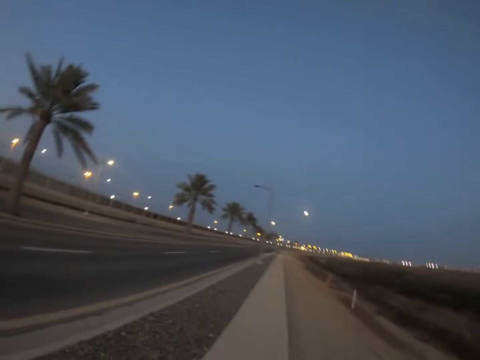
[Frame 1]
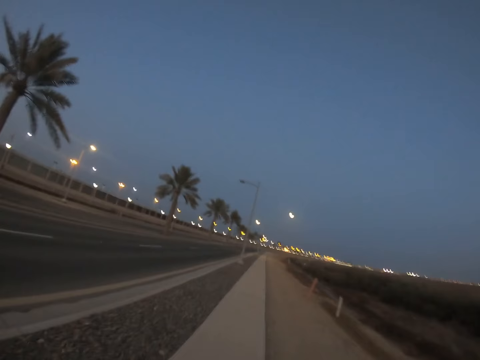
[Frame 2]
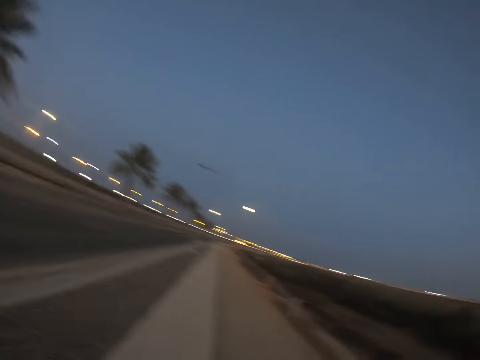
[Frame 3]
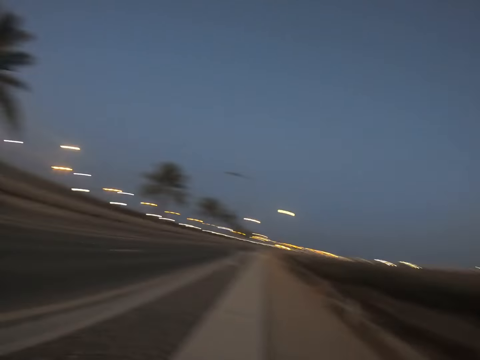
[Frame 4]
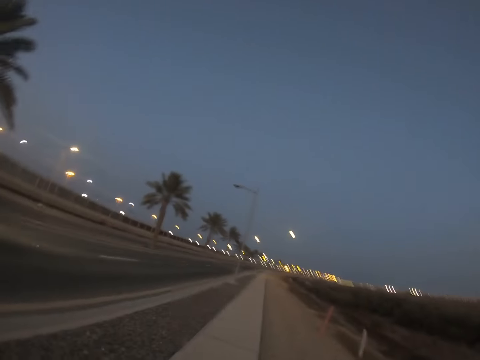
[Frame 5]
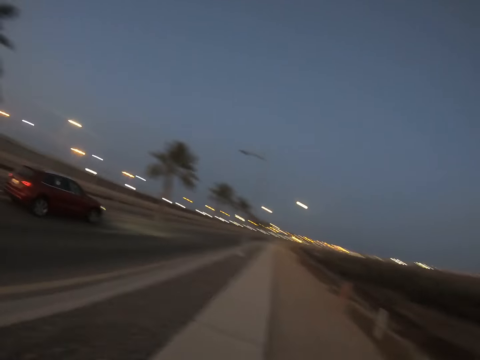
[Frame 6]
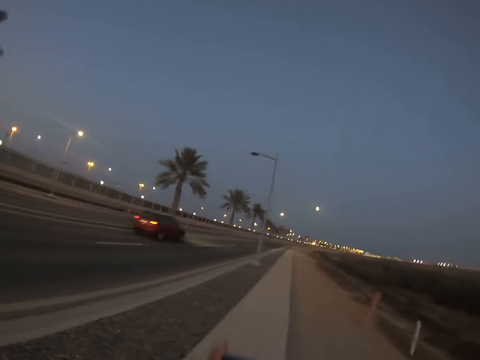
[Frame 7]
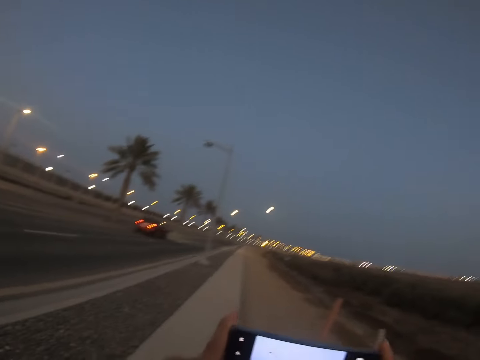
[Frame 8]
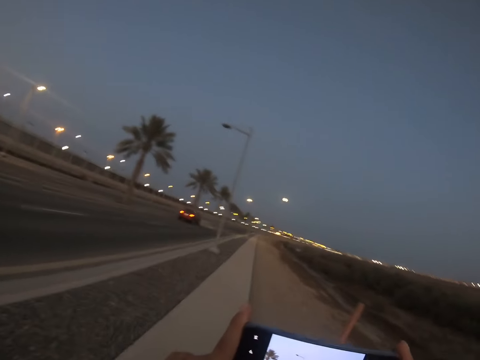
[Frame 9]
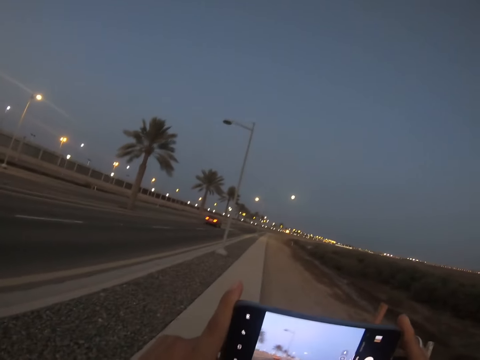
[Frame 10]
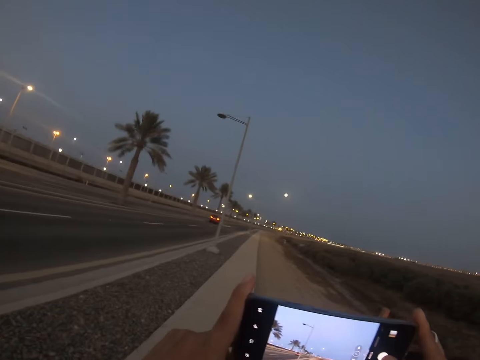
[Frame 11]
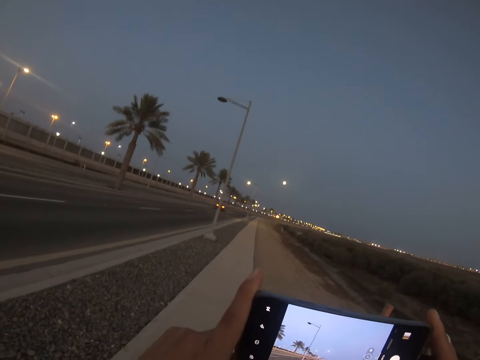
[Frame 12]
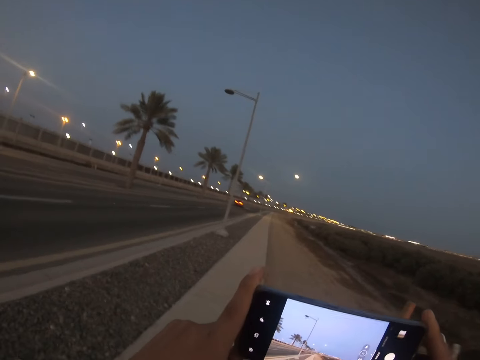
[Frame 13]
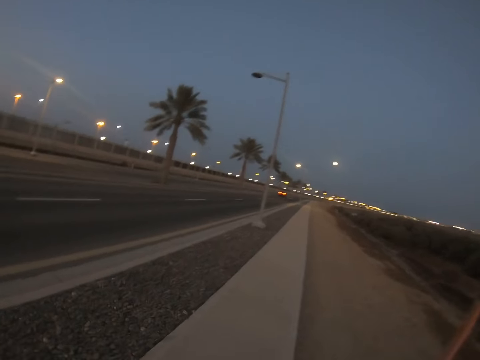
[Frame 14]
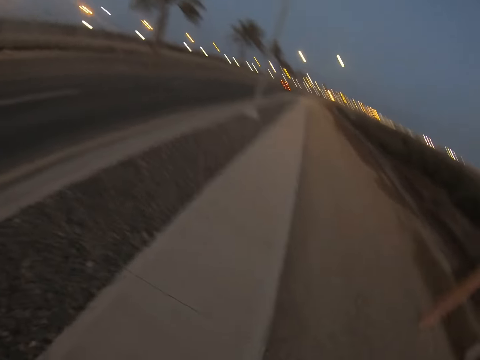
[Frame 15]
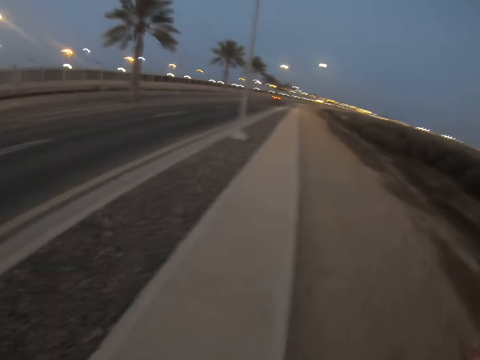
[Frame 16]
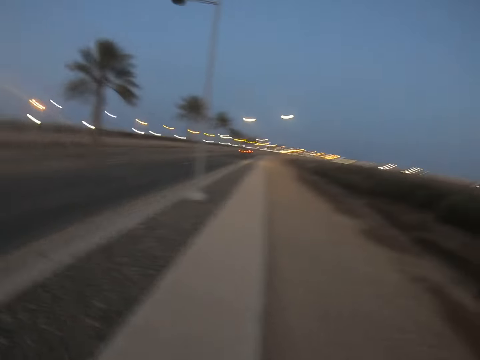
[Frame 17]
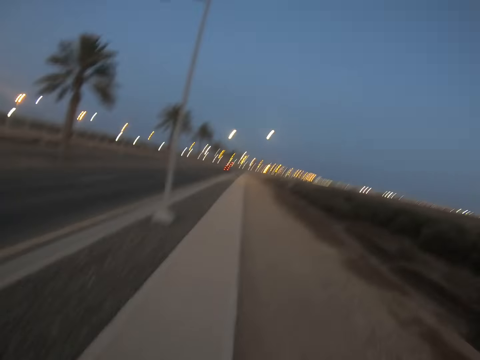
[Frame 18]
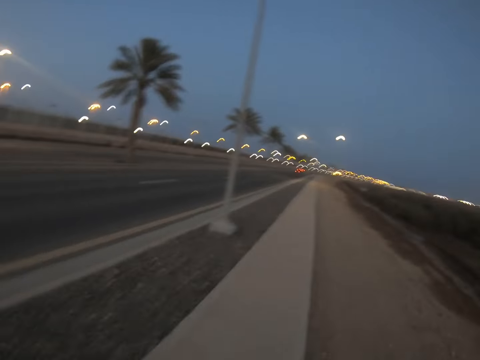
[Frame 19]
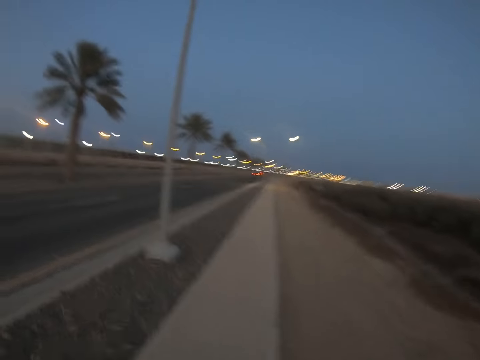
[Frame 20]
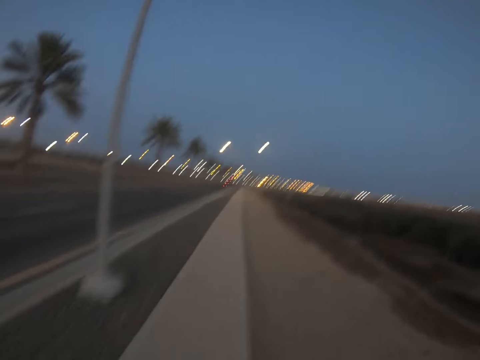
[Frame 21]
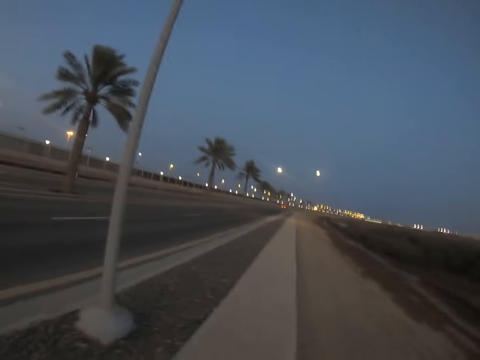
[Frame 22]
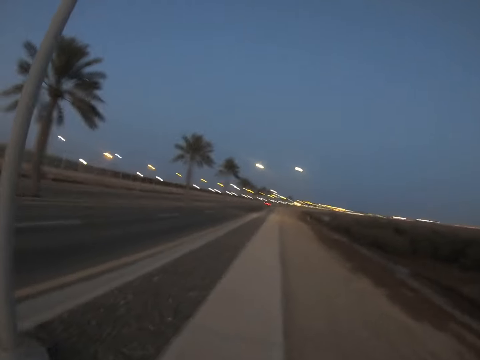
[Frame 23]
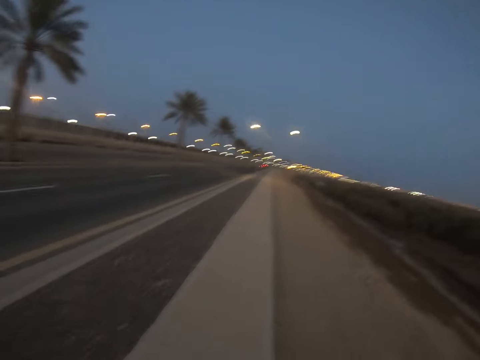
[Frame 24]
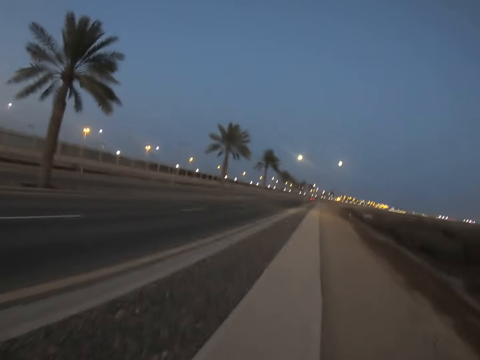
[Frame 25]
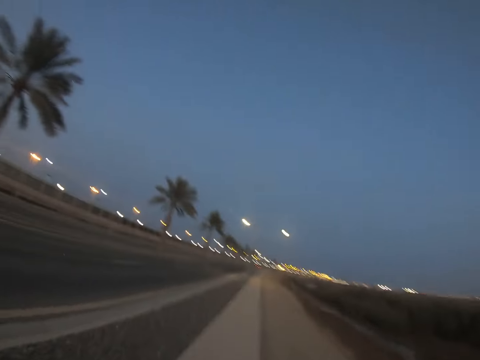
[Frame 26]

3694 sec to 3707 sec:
The camera wearer takes a photo. They run on the sidewalk.

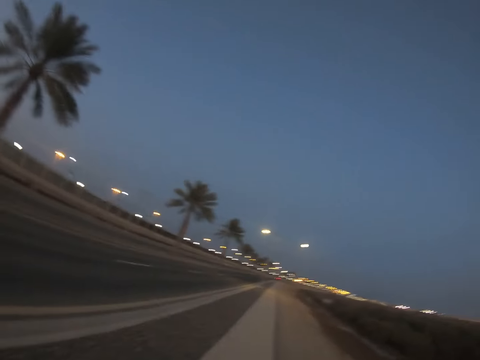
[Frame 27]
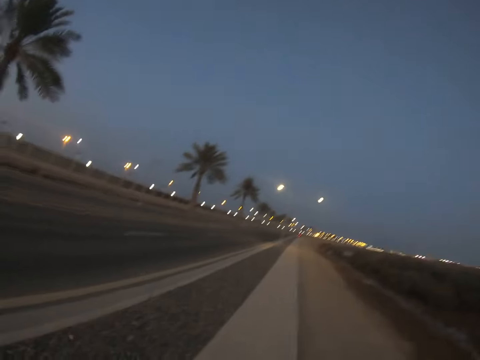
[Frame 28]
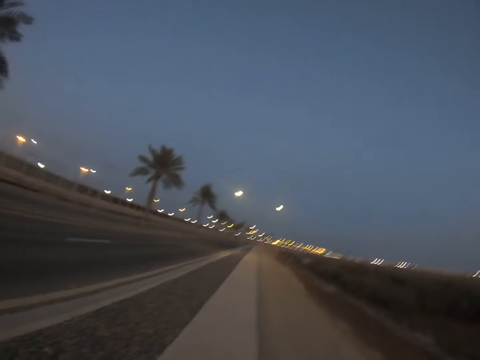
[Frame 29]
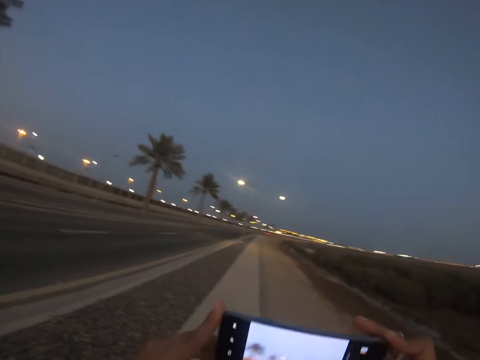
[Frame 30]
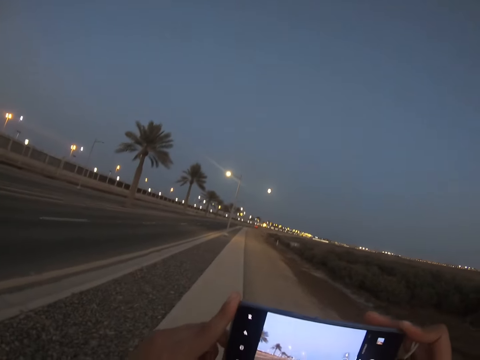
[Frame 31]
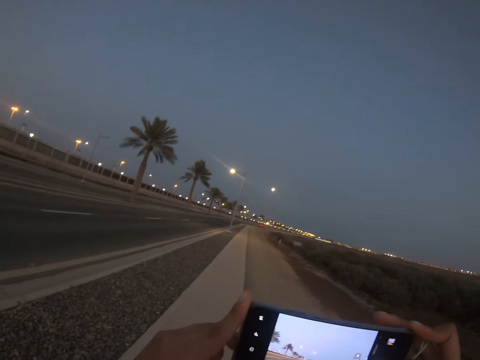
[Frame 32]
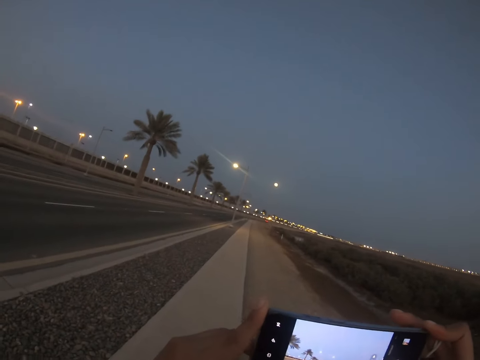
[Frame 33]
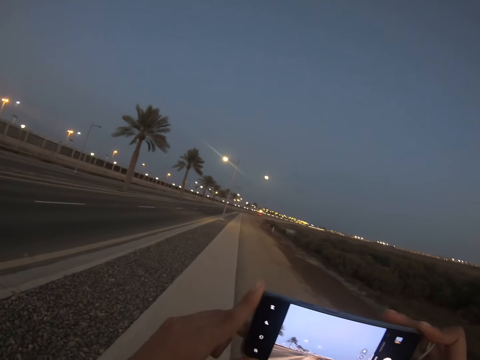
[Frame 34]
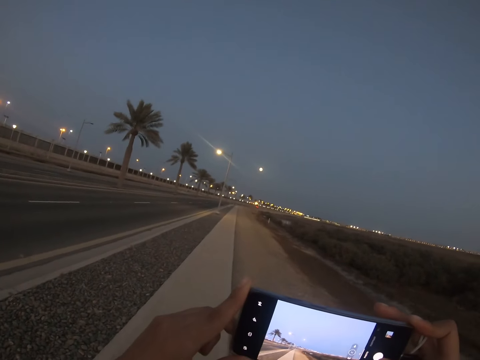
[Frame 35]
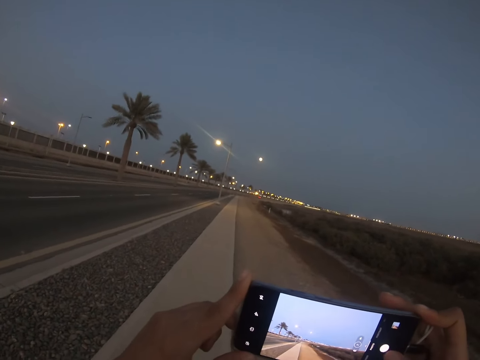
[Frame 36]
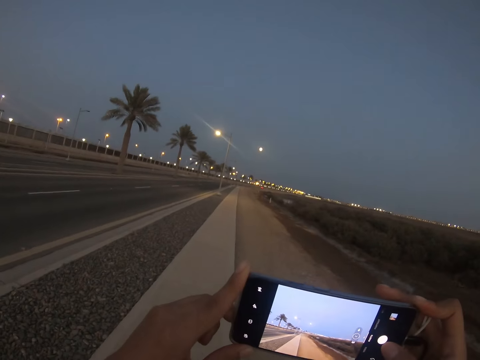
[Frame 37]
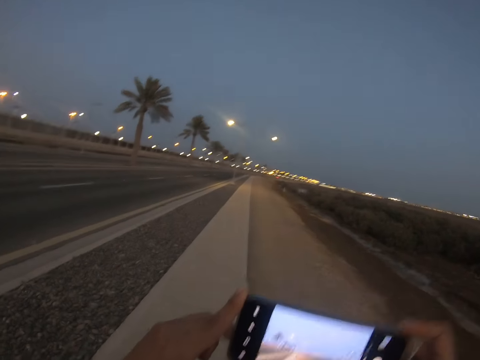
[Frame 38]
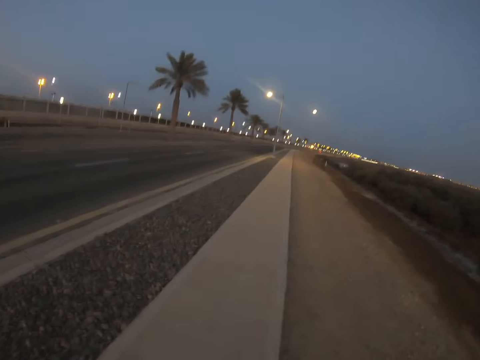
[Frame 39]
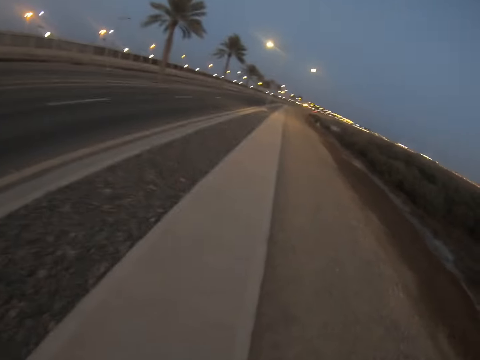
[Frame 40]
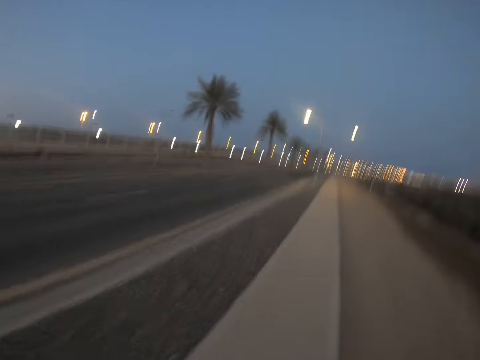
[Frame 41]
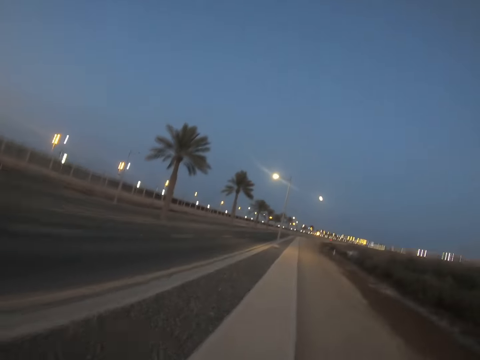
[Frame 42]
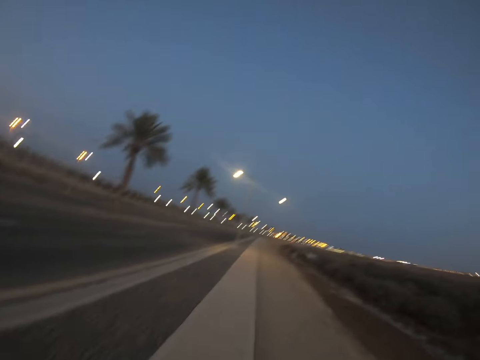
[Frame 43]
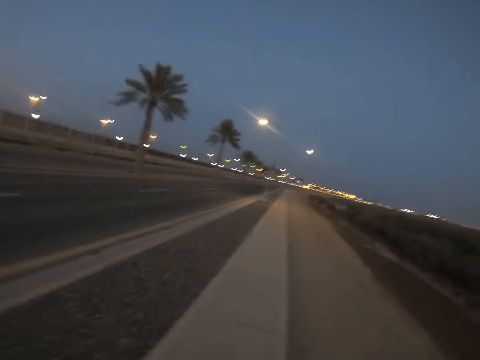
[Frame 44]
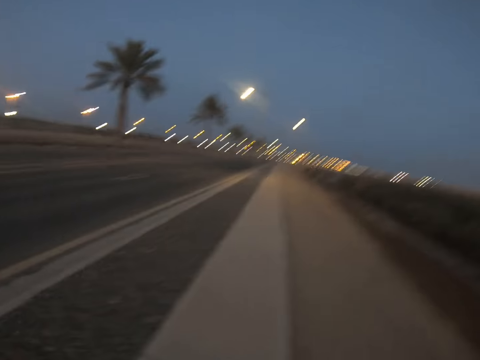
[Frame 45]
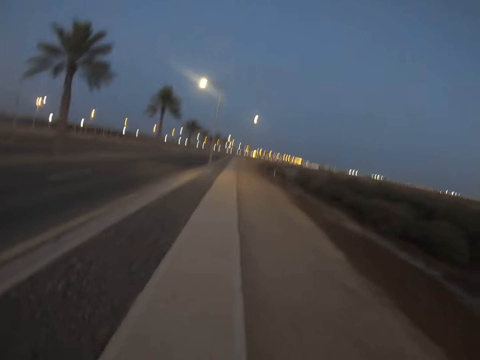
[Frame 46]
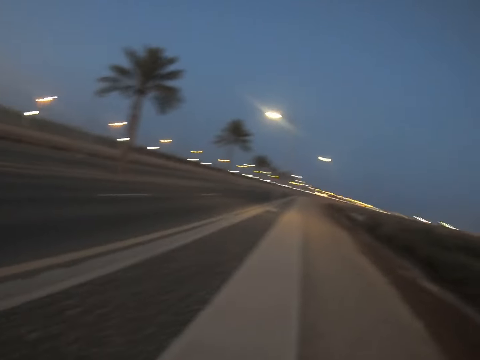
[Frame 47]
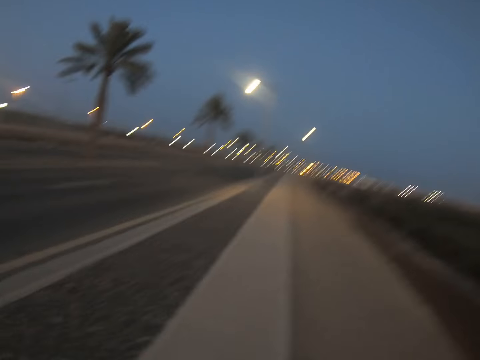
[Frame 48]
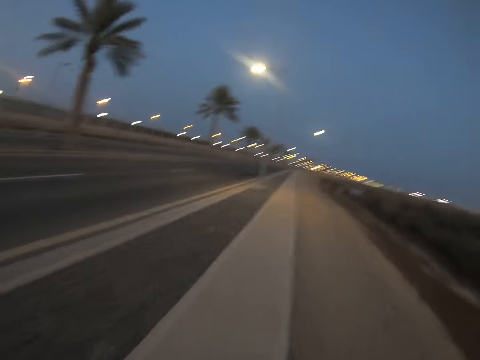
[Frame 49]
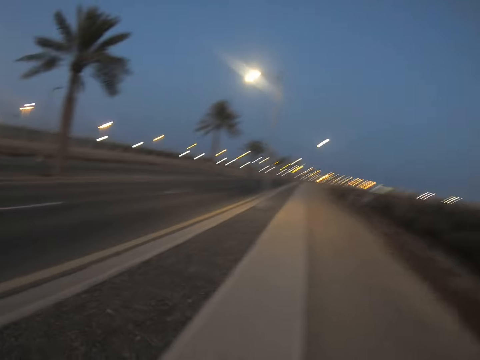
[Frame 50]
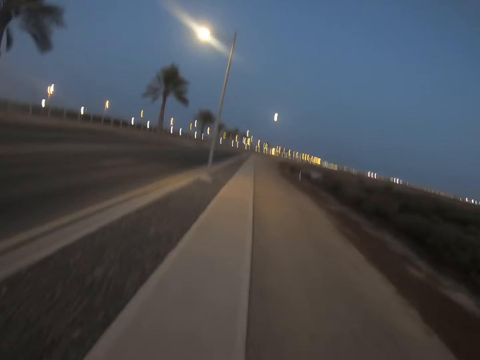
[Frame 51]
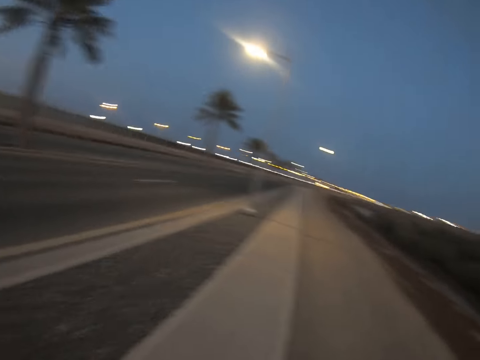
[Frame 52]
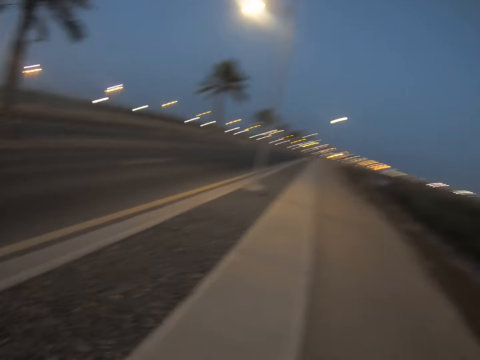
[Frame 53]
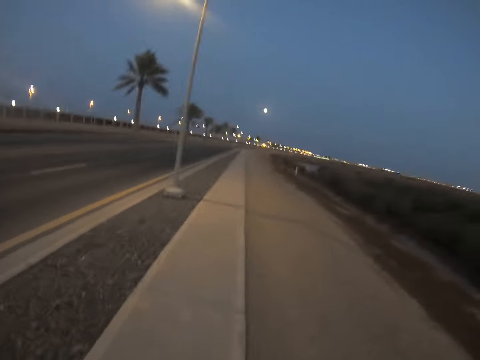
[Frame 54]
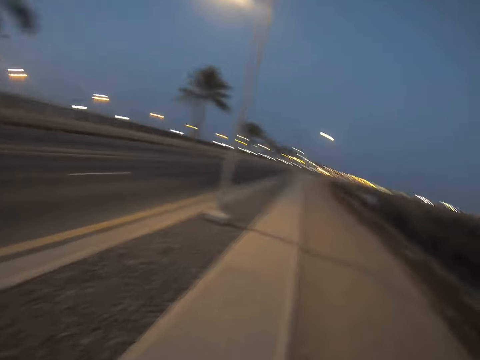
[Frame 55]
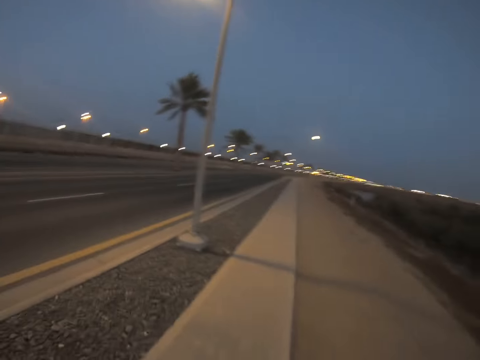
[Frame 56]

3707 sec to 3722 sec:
The camera wearer takes a picture. They run on the sidewalk.
